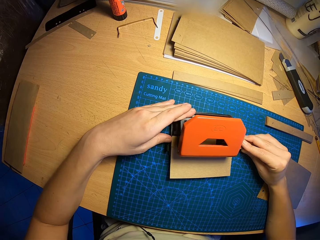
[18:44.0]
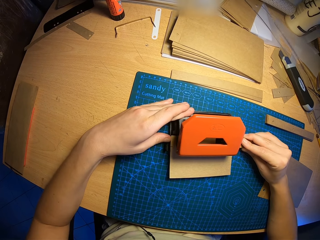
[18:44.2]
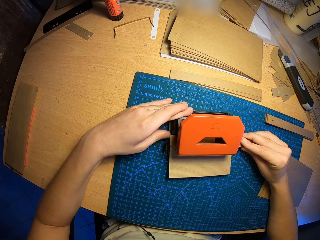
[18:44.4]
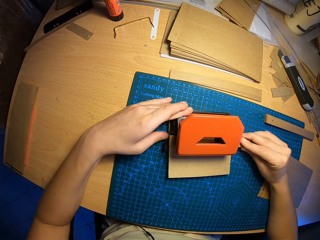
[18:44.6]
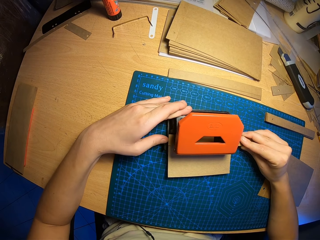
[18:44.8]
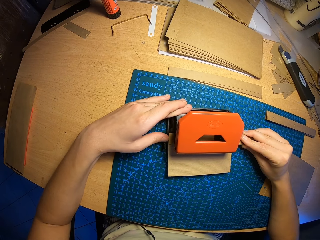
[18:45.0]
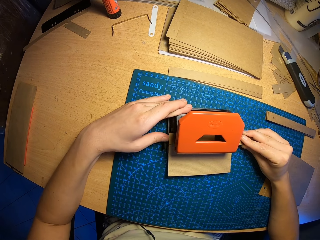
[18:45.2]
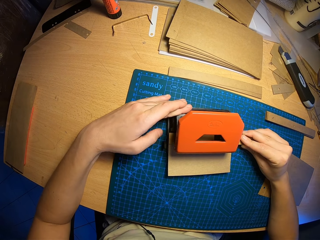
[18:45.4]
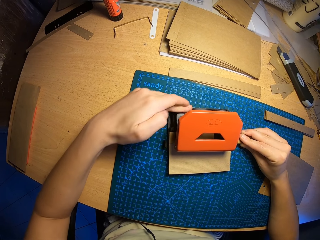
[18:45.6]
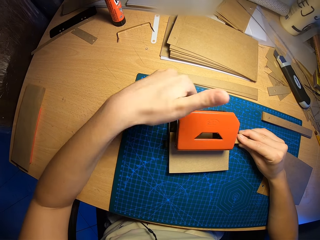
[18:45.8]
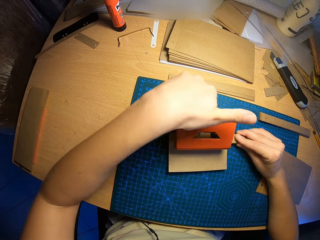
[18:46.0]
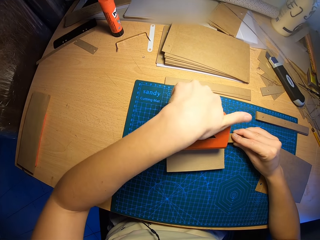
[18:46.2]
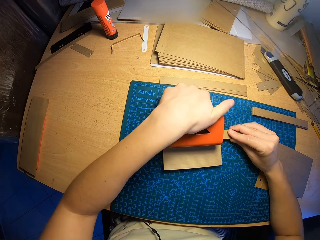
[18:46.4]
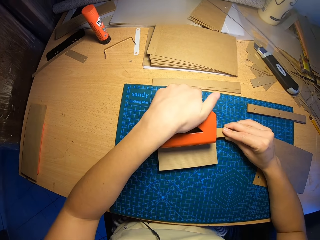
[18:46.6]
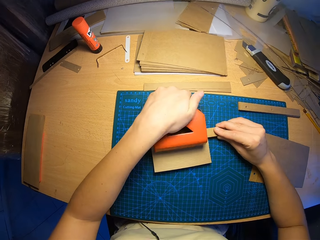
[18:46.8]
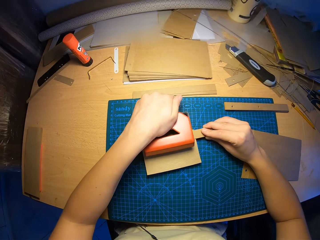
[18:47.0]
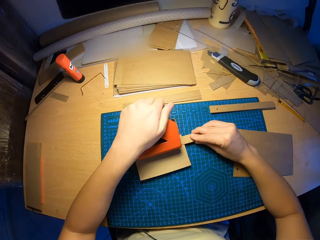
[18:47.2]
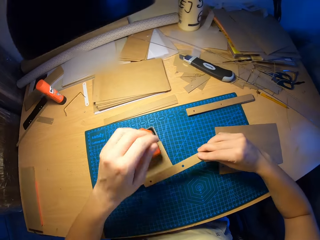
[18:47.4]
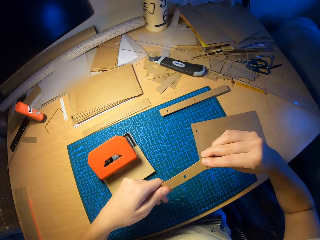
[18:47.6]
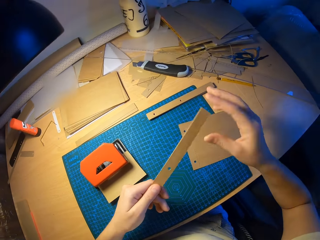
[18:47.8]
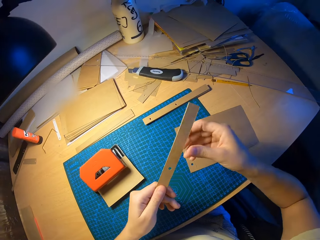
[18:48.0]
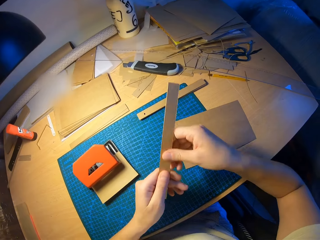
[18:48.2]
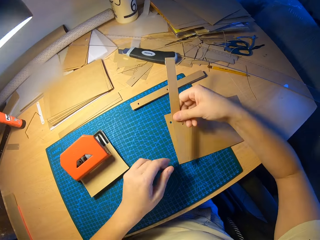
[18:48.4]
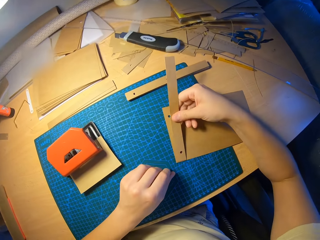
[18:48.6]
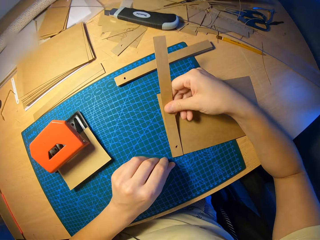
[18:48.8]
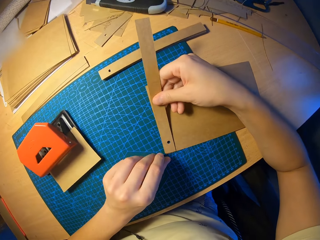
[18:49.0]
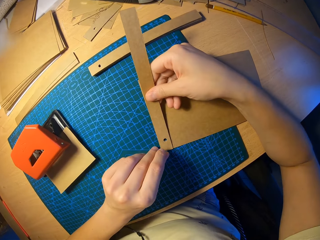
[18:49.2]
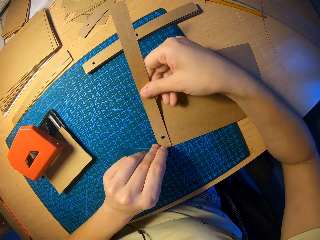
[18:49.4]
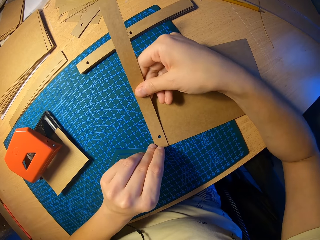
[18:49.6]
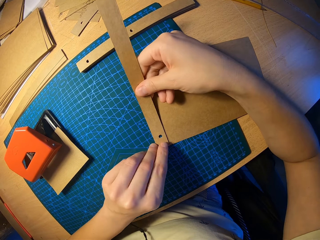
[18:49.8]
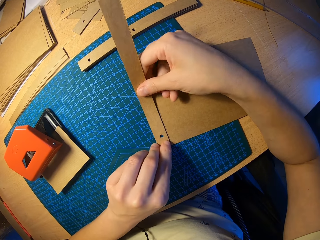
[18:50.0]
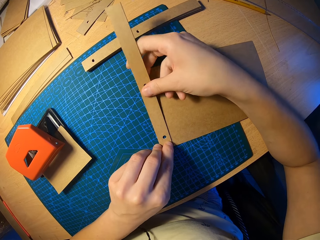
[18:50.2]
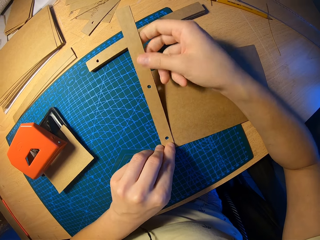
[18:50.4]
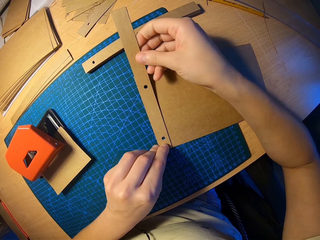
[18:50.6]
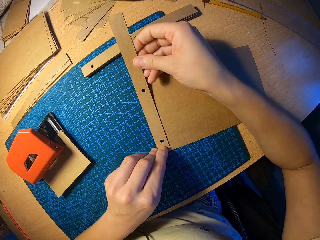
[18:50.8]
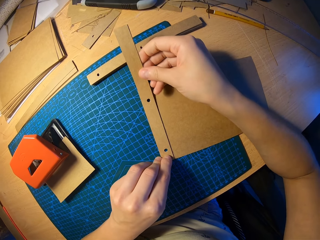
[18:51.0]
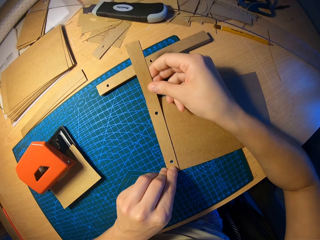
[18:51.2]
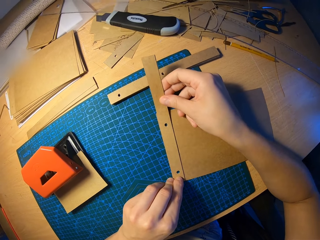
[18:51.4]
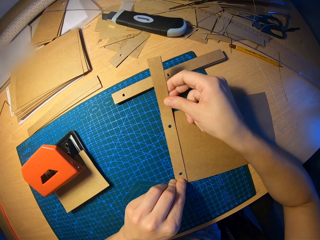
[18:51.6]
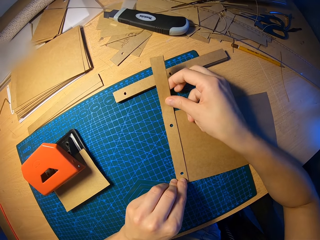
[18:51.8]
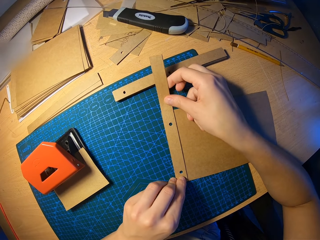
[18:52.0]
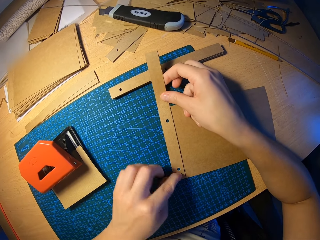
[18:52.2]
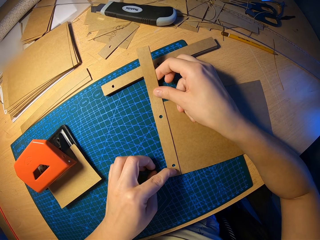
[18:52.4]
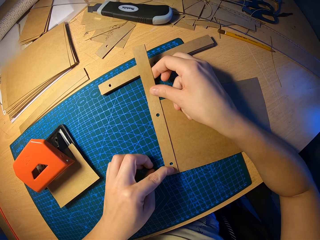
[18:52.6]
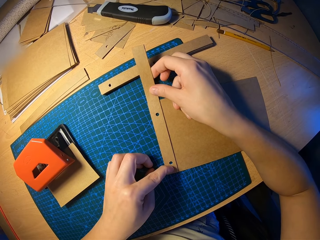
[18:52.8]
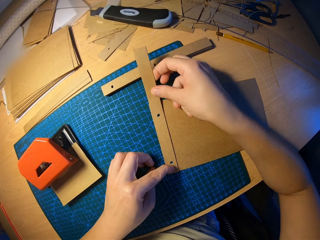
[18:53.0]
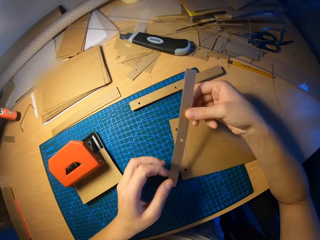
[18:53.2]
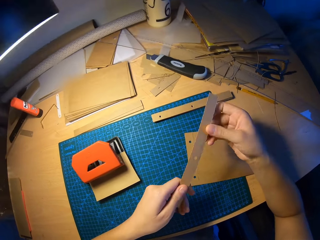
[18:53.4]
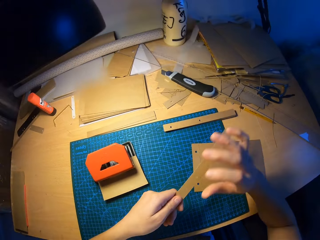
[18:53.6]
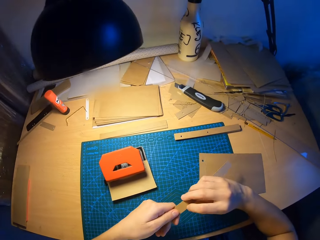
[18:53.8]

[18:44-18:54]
The camera wearer presses the paper perforator with his left hand. He punches the card paper. He releases the paper perforator. He places the two pieces of paper on another paper on the table with both hands. He adjusts the card paper on the other.

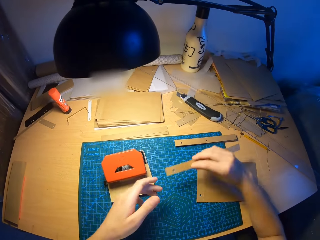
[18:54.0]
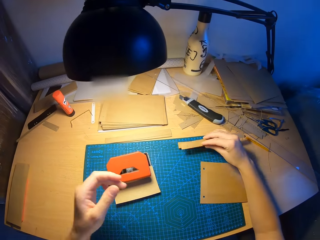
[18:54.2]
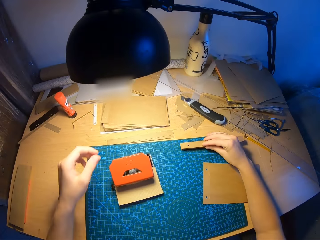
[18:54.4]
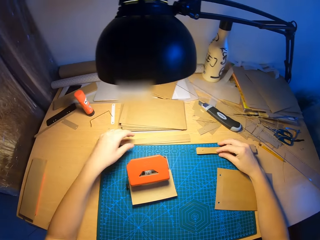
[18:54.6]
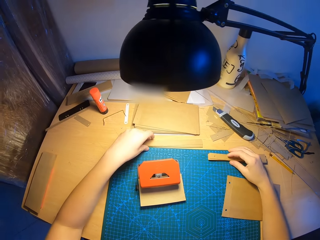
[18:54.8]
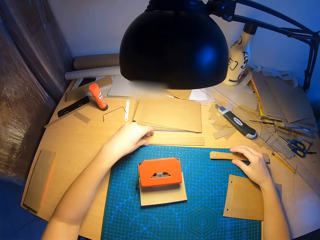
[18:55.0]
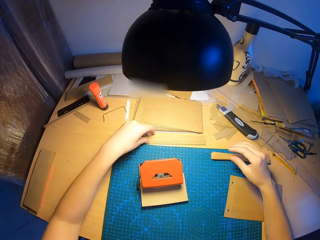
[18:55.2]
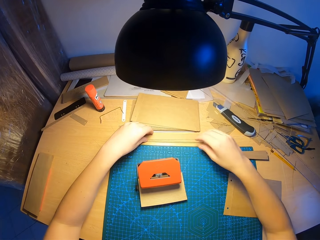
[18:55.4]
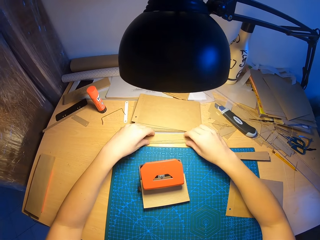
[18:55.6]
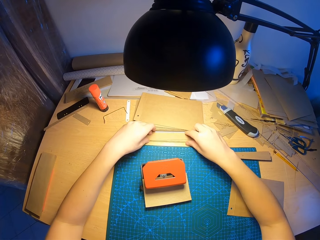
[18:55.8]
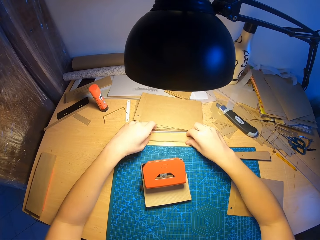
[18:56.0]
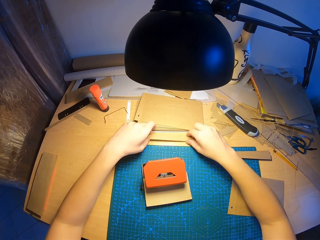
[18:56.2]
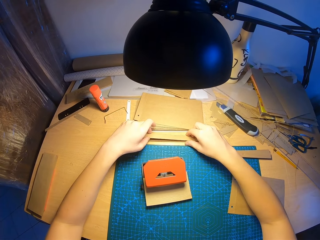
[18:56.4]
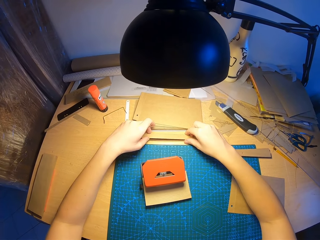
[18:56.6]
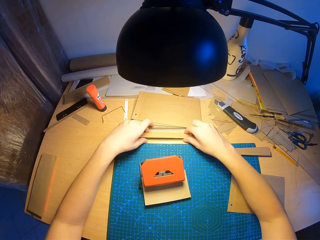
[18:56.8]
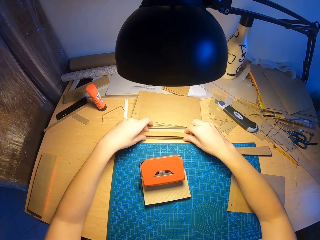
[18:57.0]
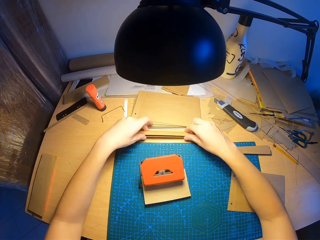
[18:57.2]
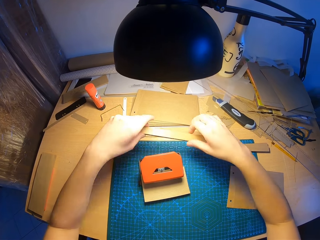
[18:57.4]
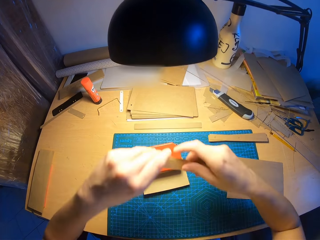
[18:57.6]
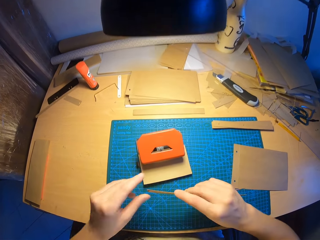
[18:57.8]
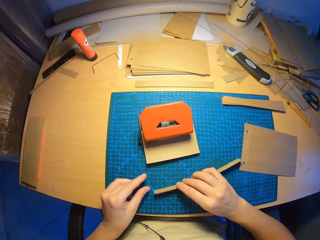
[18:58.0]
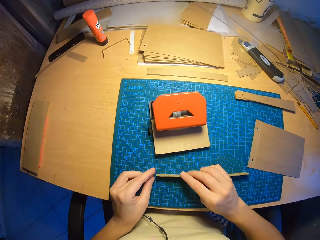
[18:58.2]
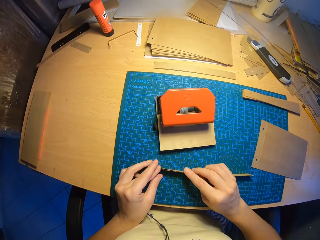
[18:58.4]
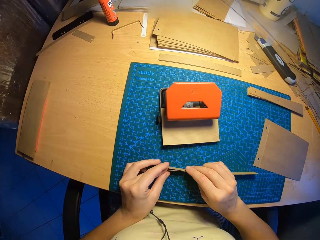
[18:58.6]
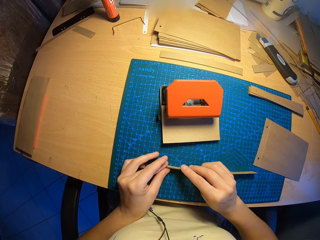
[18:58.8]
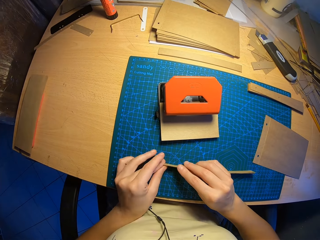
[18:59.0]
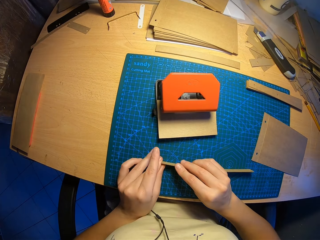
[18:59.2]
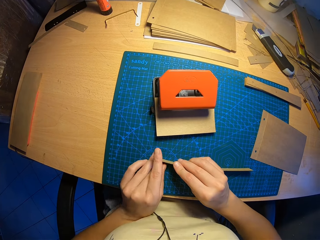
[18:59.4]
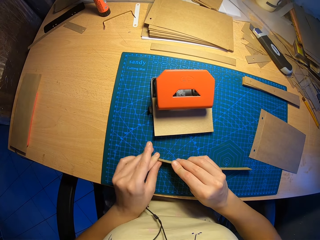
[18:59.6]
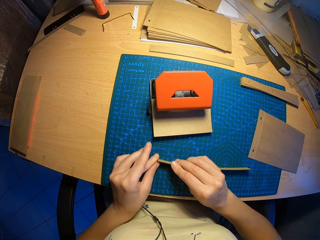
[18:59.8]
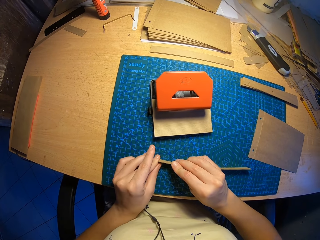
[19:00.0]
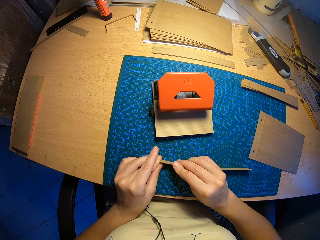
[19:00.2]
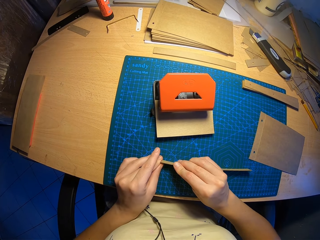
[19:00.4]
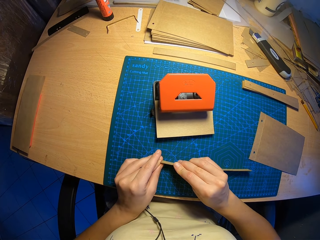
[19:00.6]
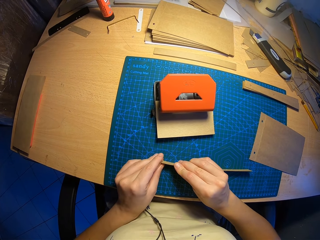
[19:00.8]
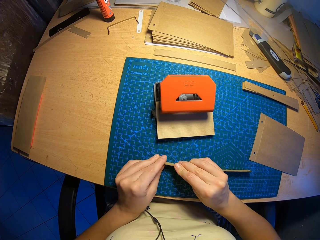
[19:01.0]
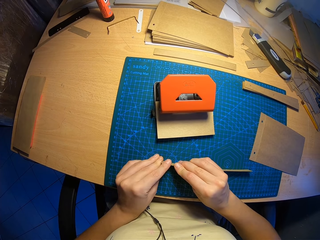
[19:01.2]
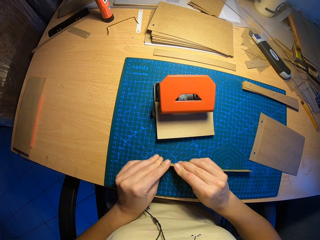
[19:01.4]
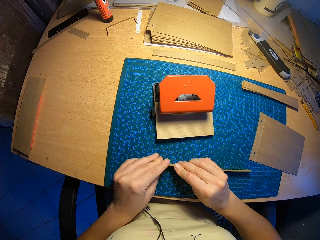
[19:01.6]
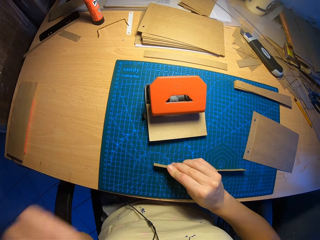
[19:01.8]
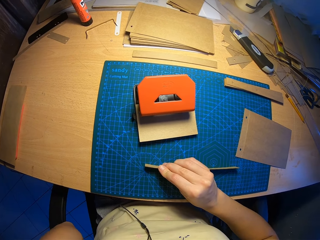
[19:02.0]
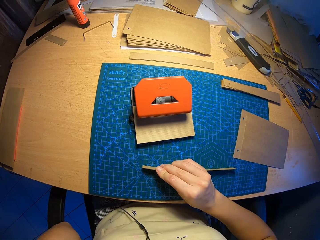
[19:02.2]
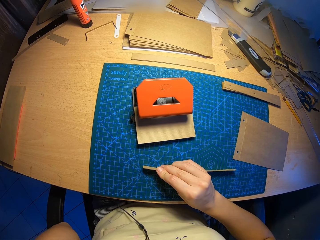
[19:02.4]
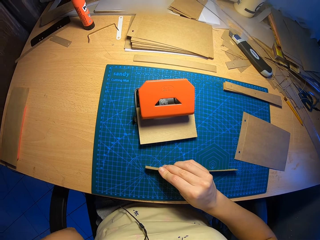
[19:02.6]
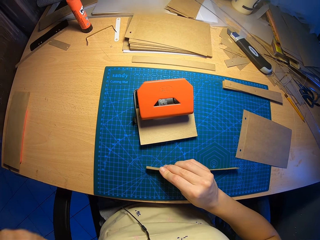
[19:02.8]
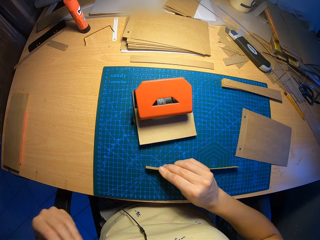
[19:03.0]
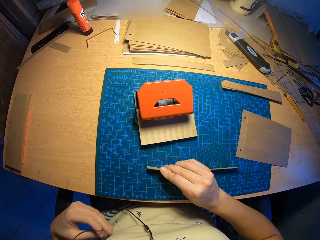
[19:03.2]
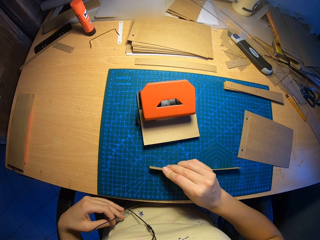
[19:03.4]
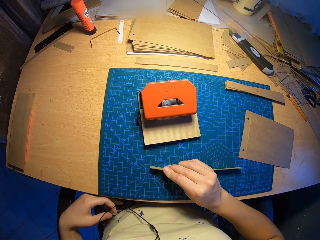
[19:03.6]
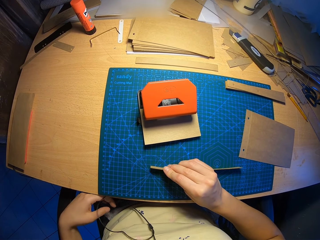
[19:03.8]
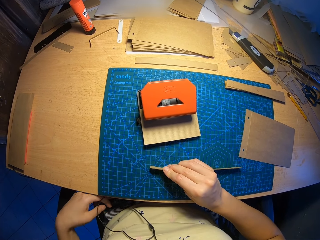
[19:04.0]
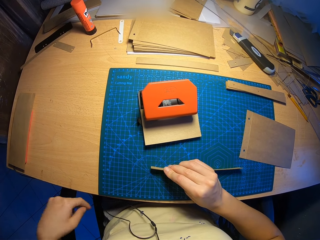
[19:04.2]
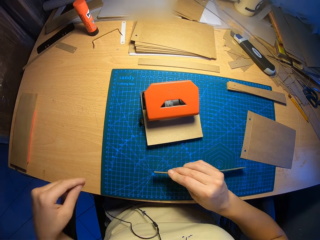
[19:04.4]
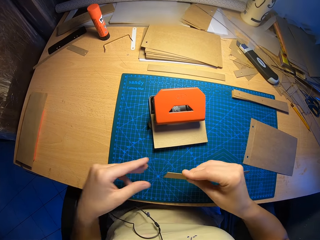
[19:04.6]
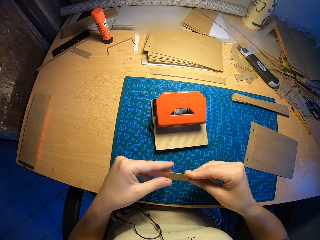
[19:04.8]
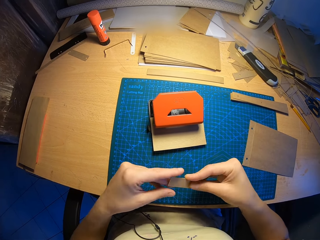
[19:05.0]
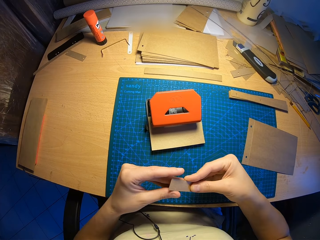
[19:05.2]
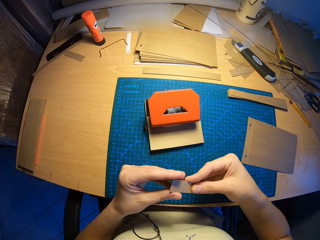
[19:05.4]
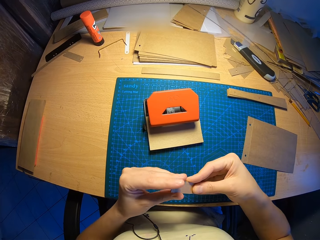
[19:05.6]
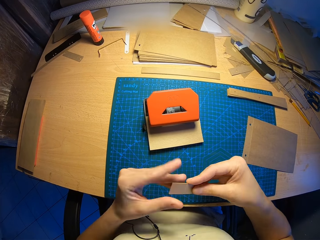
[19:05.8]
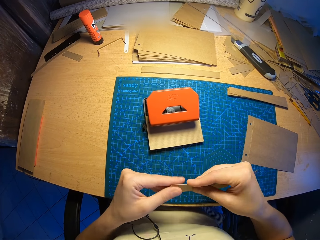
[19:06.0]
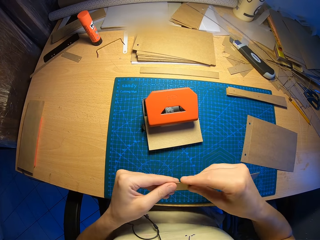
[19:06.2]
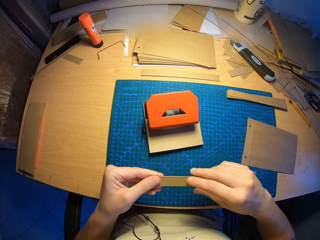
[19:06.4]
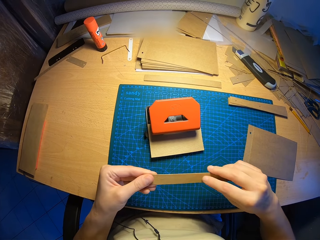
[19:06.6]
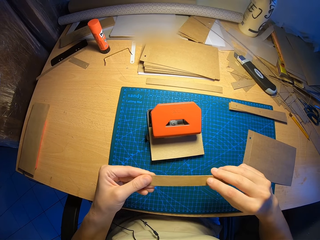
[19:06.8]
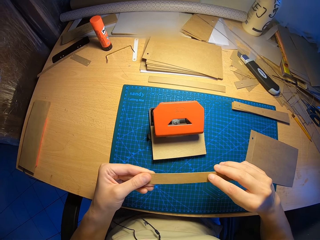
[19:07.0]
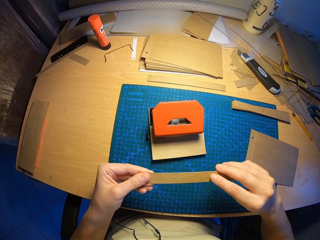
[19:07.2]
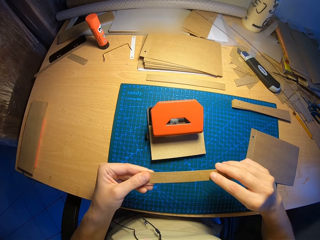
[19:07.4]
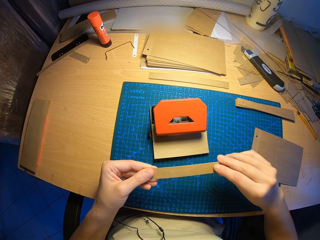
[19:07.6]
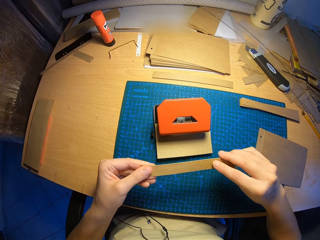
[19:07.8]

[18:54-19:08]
The camera wearer drops the two pieces of paper on the table with his right hand. He picks up another two pieces of paper with his left hand. He aligns the two pieces of paper with both hands. He raises his left hand to touch his face. He groups the card paper together for hole making. He aligns the two pieces of paper with both hands.
